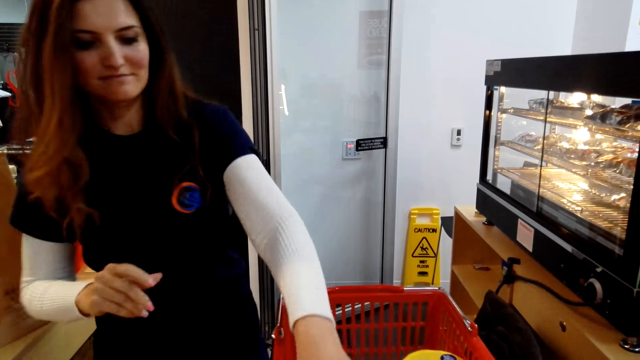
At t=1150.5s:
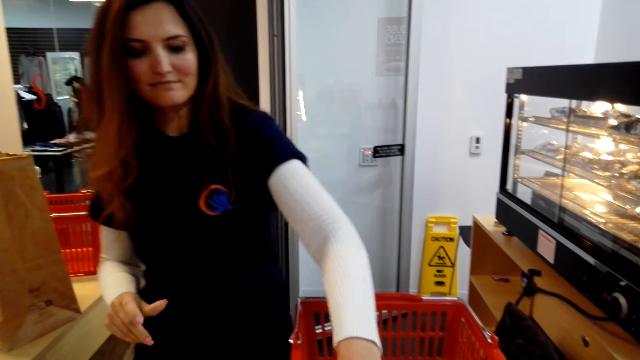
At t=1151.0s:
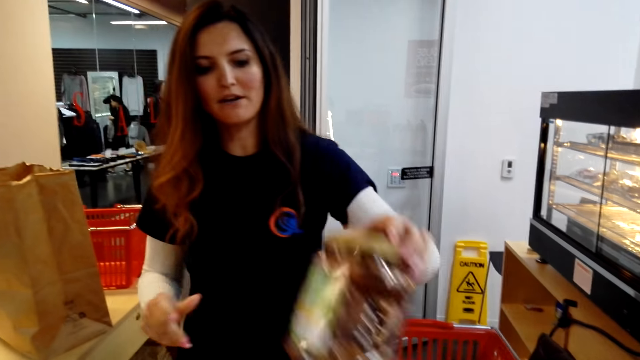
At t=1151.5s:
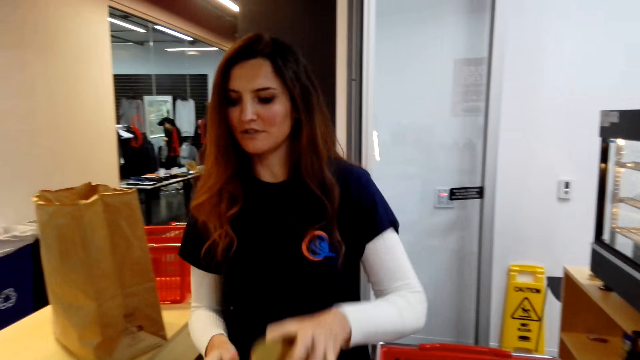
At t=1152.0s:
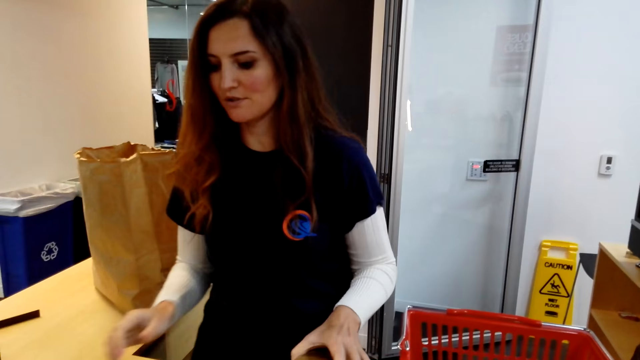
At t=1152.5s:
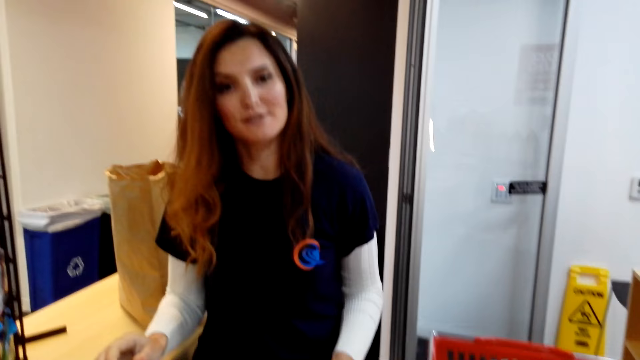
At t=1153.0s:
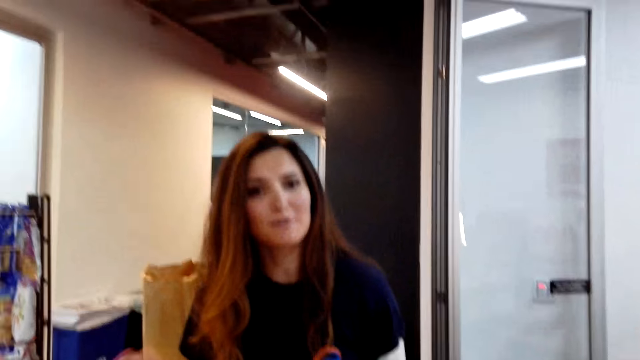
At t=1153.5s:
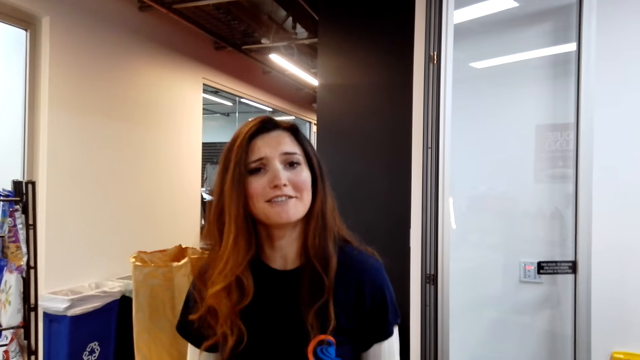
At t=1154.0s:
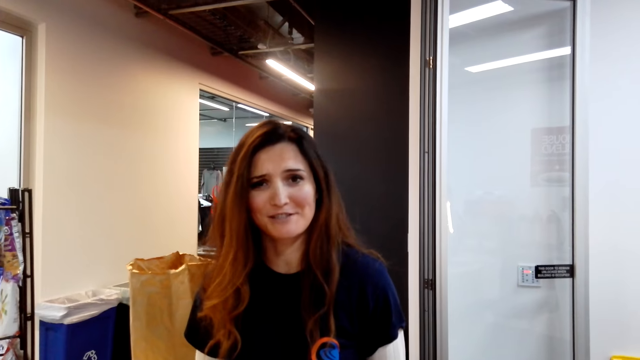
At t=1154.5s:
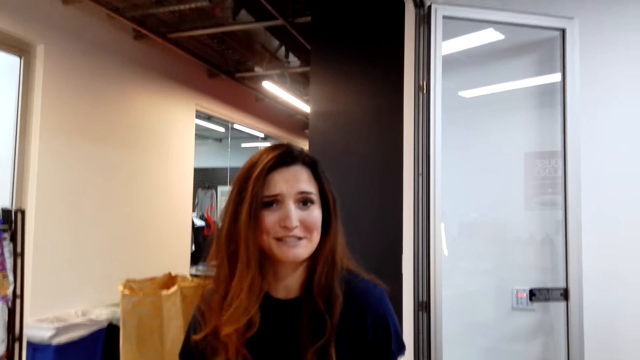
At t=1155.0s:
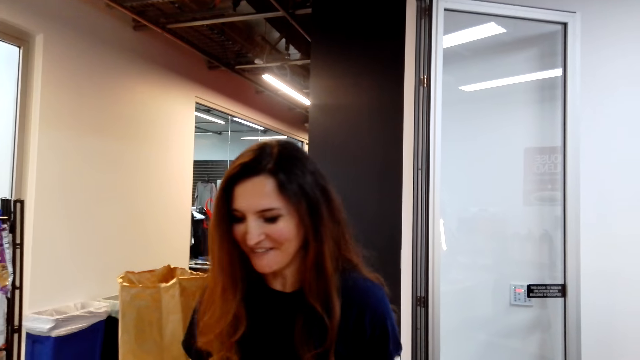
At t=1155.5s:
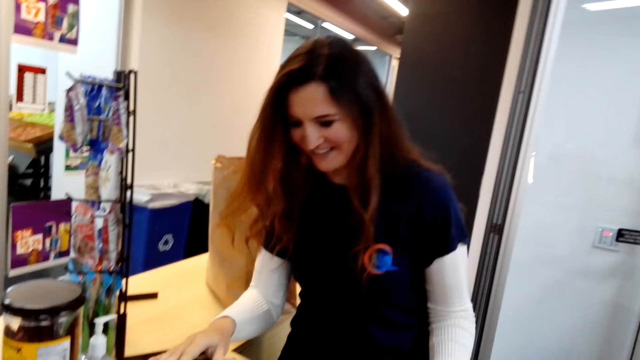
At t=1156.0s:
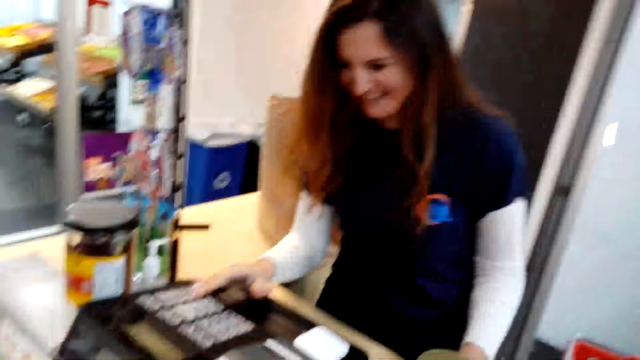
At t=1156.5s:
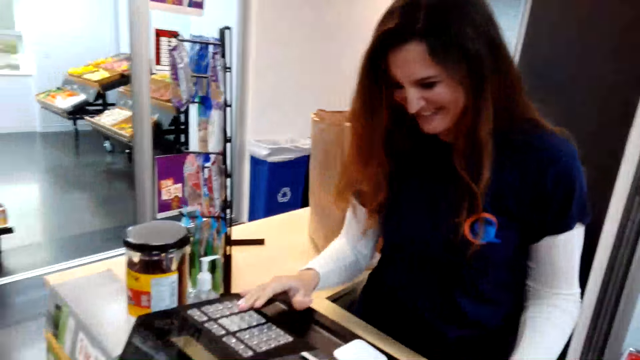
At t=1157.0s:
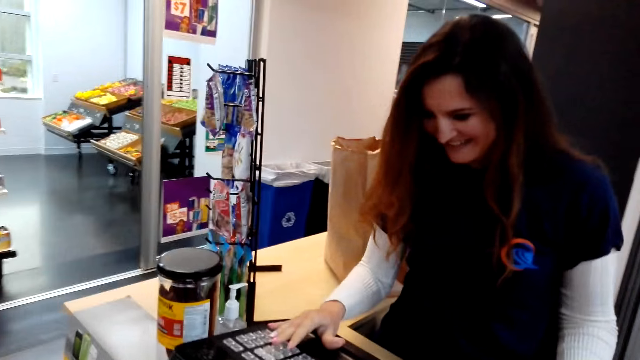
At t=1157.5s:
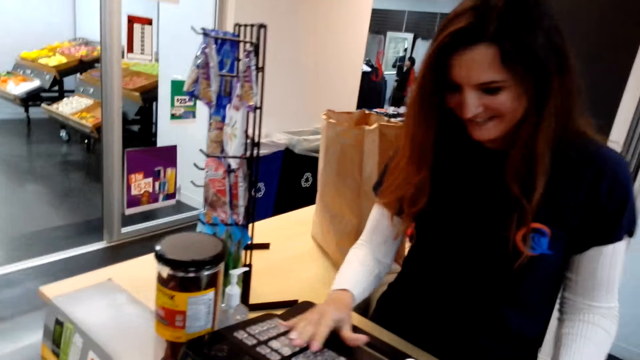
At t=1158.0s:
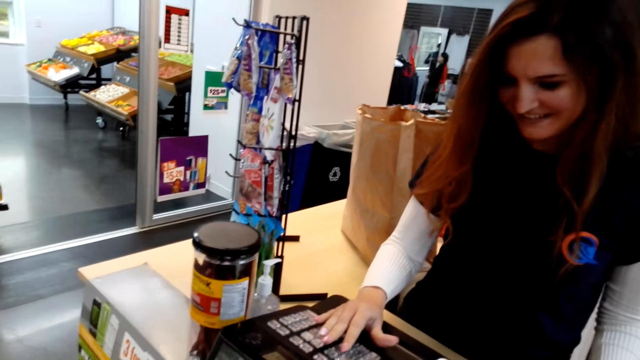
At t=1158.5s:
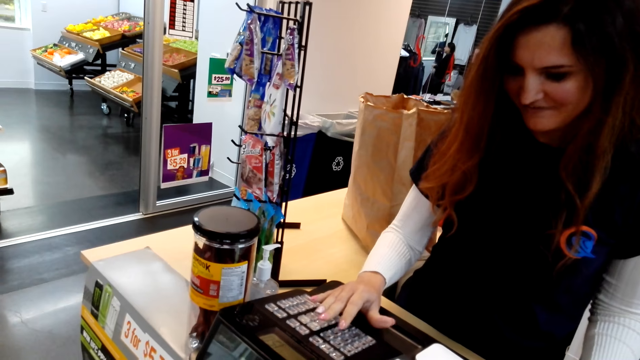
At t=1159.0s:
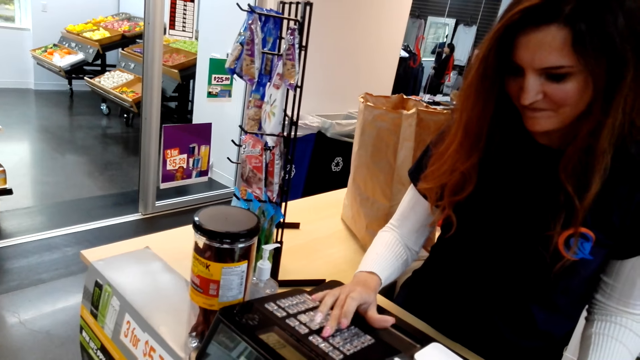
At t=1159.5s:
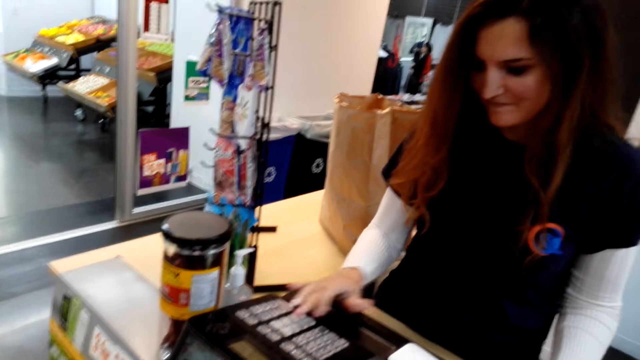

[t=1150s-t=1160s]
The woman picks the cashew nuts. She puts down something. She itemizes the cashew nuts and calculates the price.

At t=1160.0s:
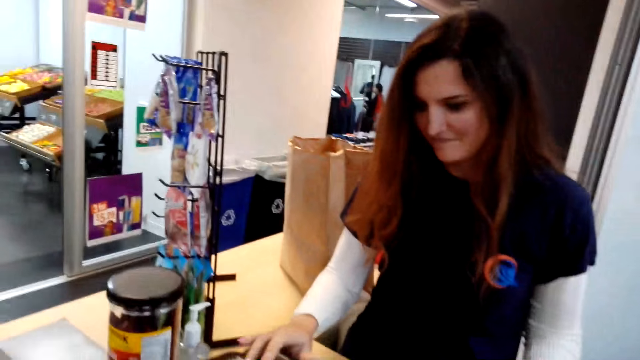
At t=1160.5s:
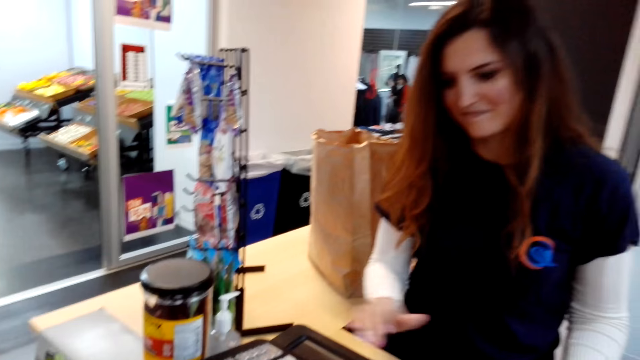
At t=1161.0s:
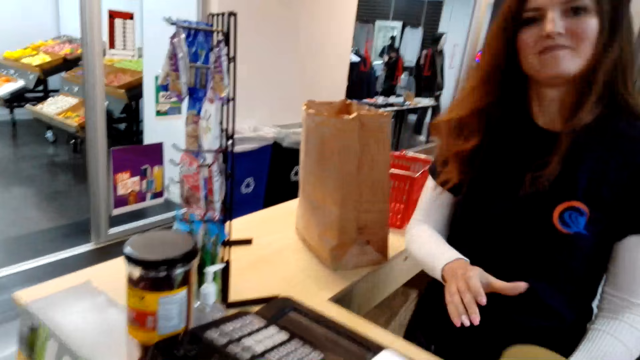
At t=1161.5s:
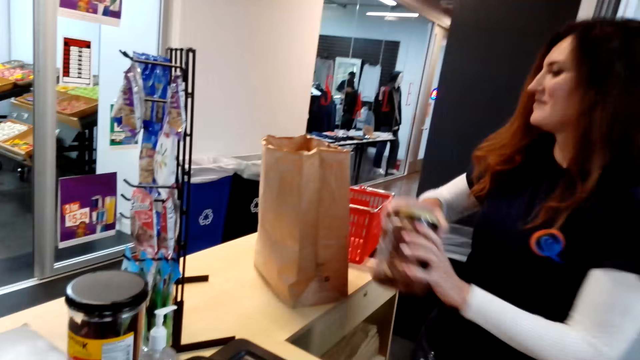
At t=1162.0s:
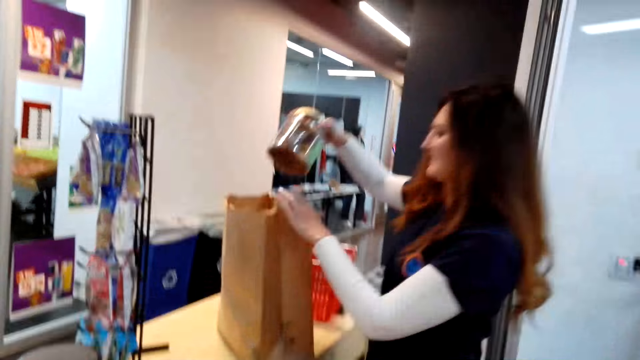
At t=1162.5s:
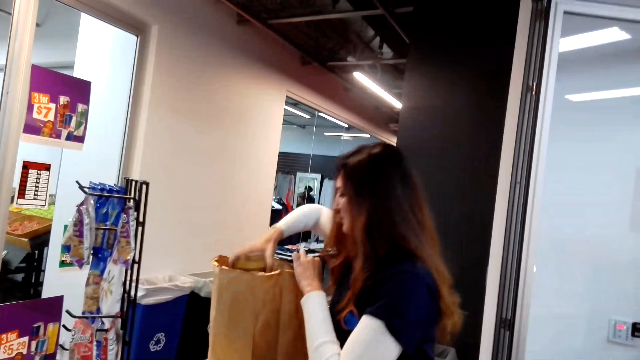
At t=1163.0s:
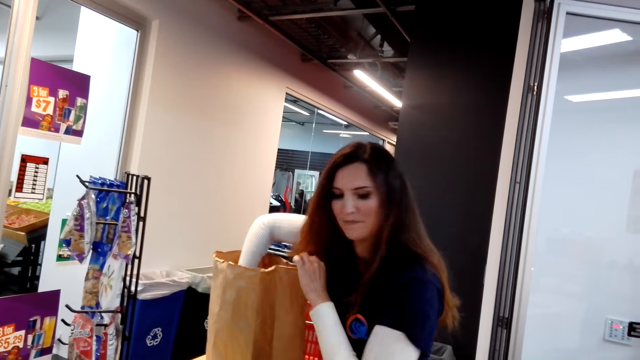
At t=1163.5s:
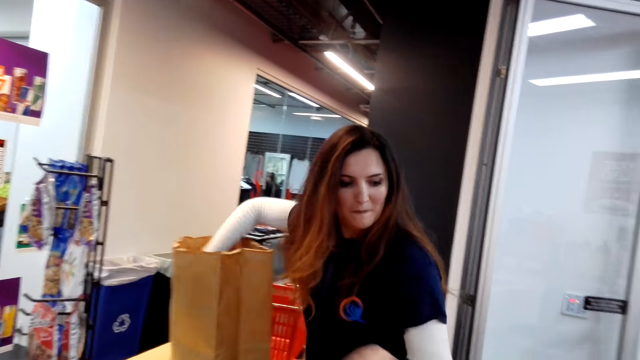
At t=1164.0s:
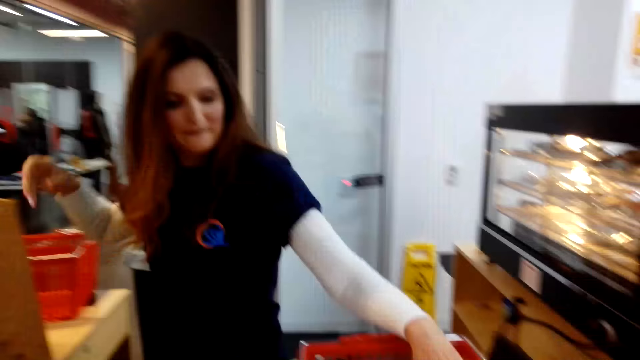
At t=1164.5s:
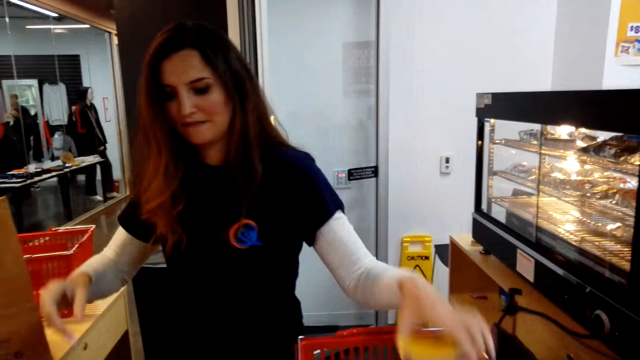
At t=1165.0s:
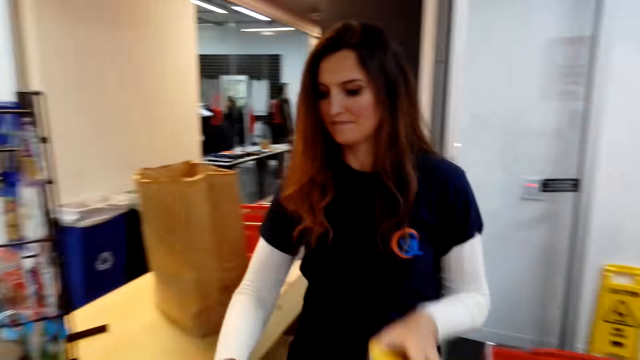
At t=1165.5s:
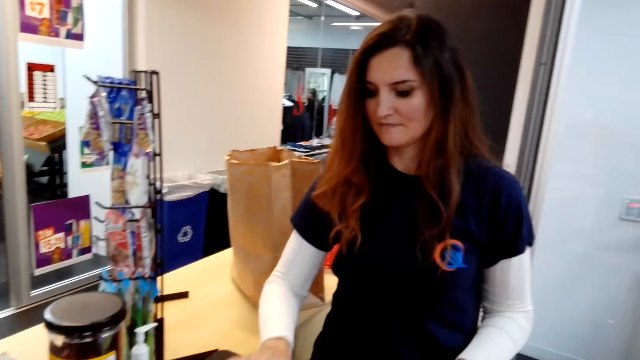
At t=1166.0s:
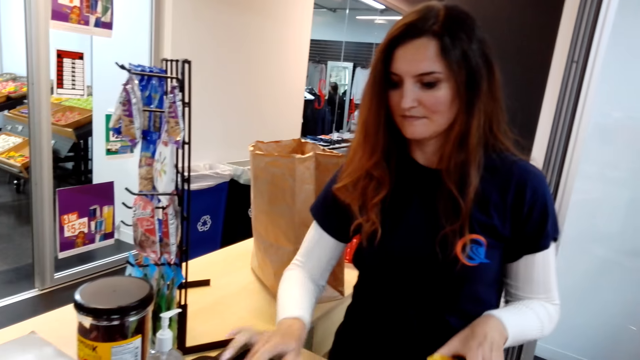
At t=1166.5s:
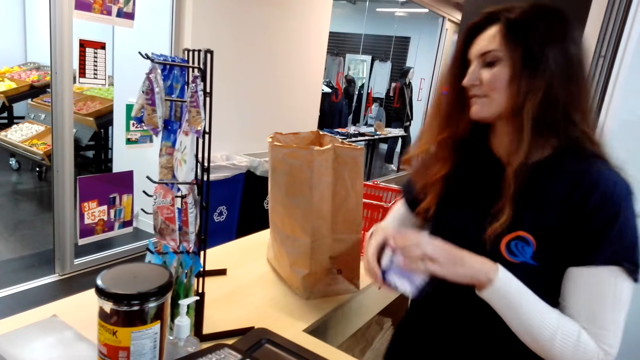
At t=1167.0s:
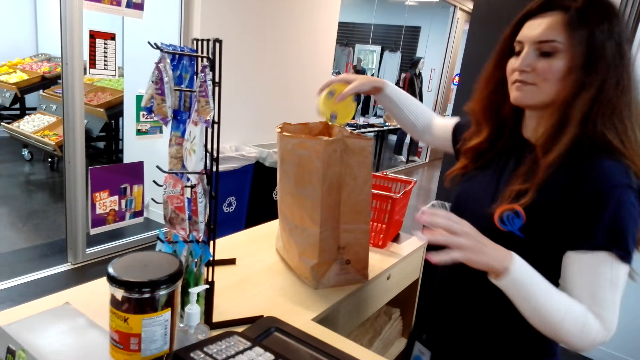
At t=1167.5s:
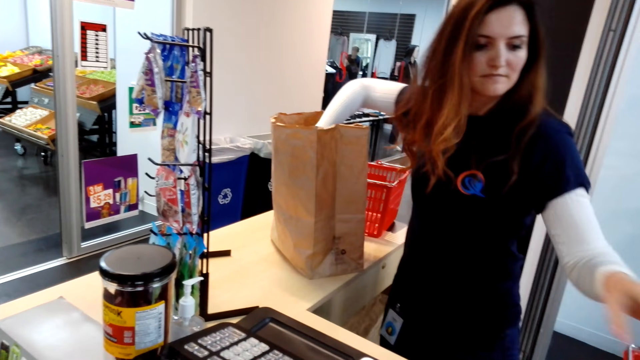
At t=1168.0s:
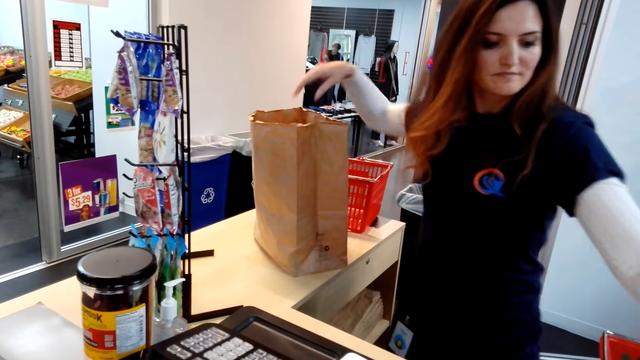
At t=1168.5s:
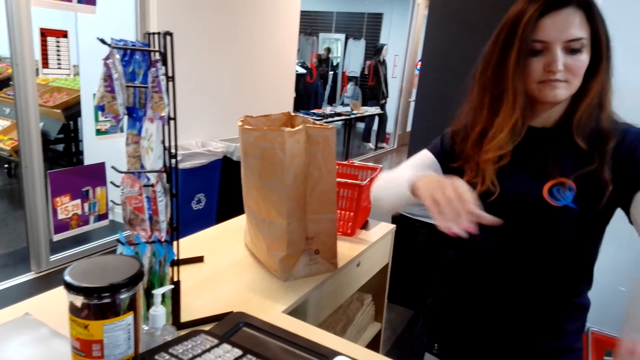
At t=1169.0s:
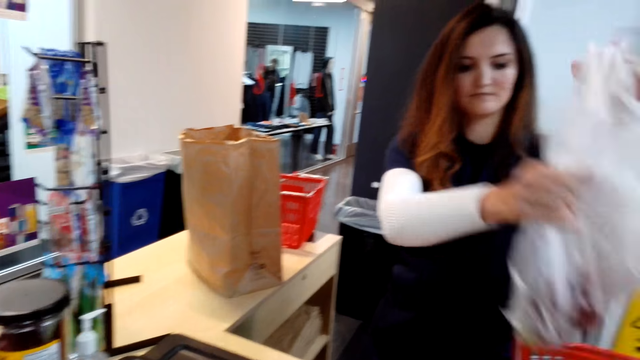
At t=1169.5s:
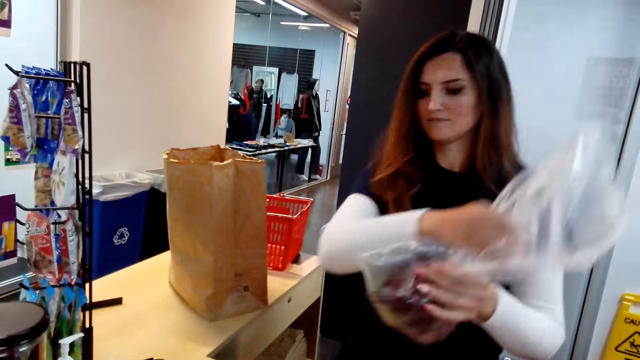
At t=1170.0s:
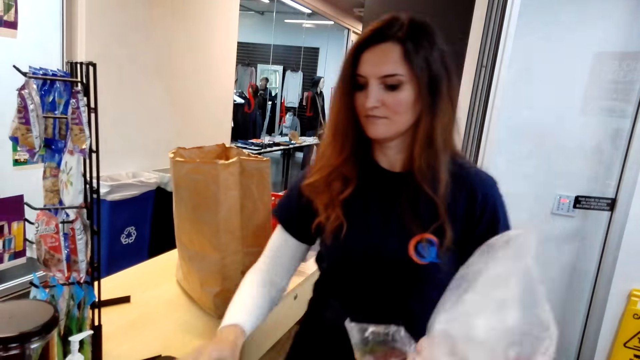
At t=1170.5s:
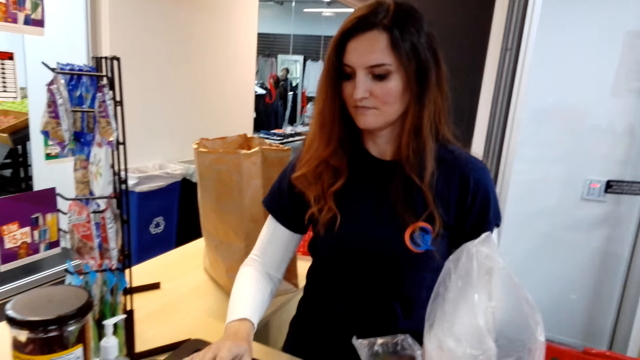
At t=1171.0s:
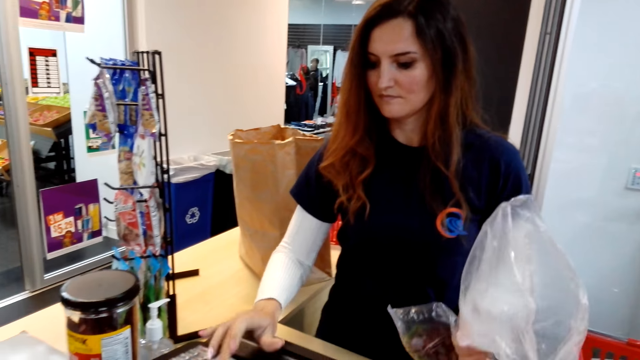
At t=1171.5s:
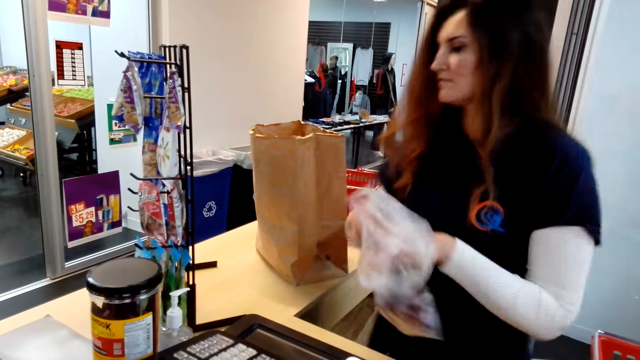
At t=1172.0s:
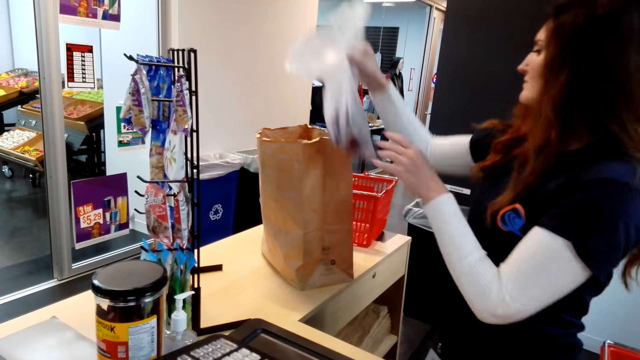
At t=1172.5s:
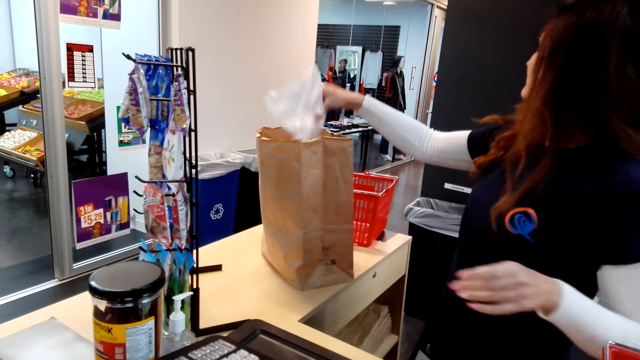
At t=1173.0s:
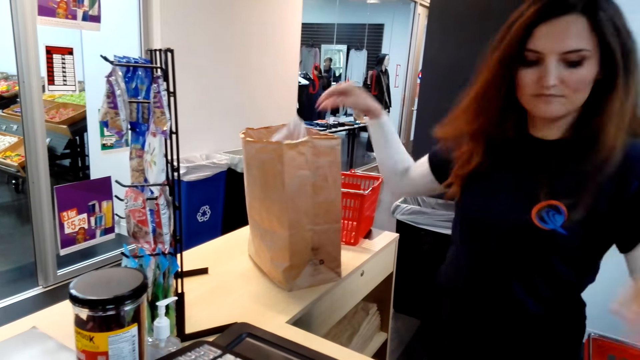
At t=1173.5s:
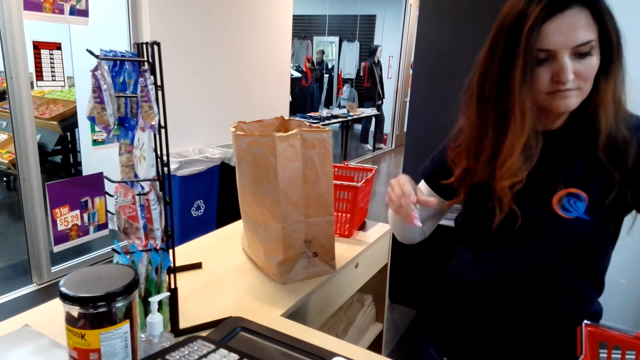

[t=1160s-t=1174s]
The woman puts the cashew nuts in the package bag. She picks something, itemizes the goods, and calculates the price. She puts the good in the package bag. She takes the nylon and itemizes the grapes. She calculates the price and puts the nylon in the bag.
